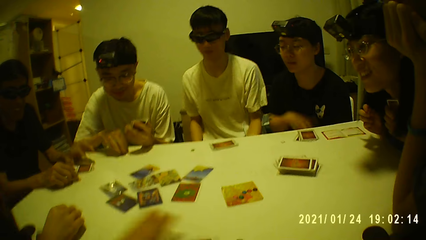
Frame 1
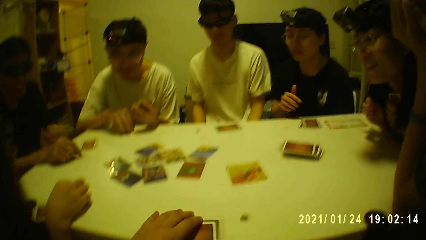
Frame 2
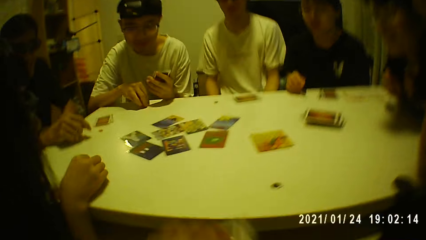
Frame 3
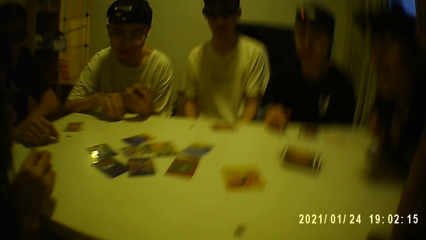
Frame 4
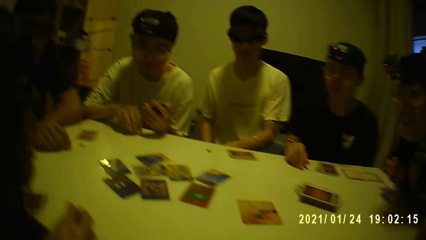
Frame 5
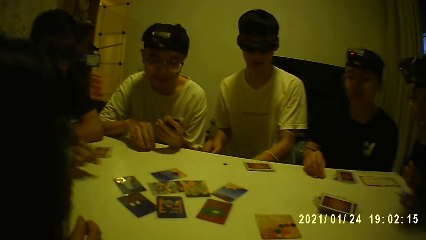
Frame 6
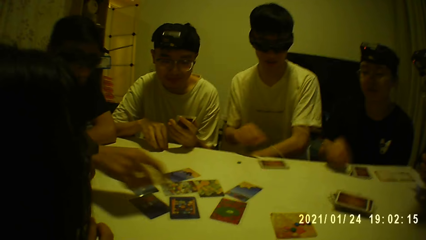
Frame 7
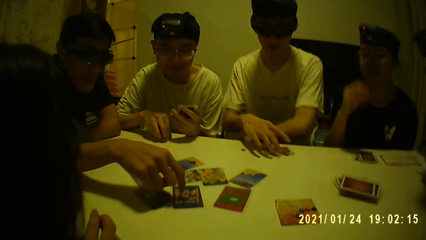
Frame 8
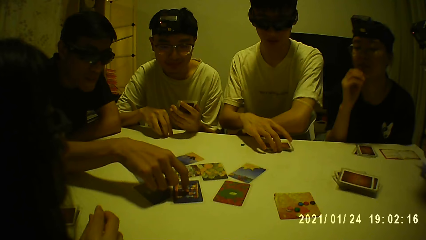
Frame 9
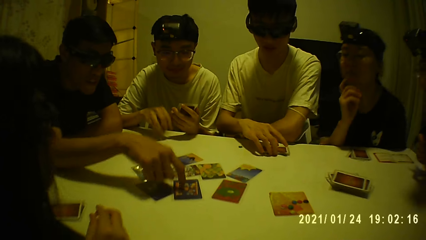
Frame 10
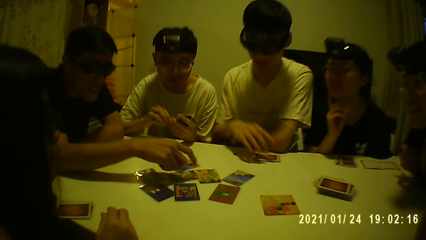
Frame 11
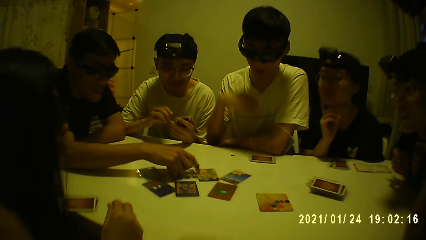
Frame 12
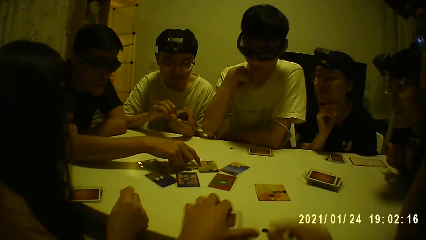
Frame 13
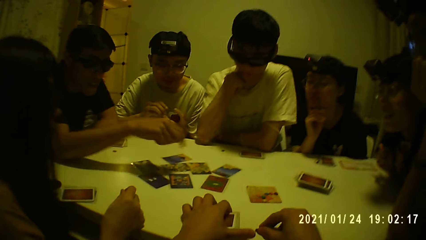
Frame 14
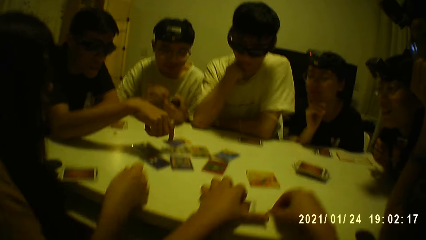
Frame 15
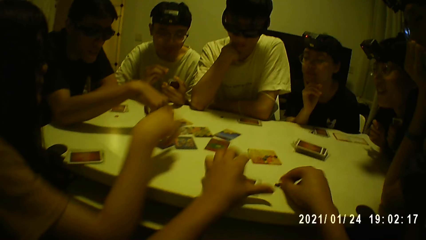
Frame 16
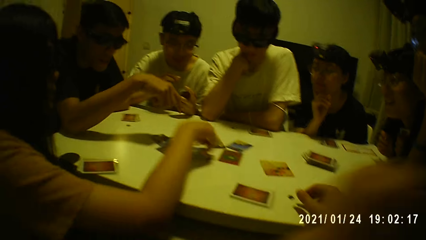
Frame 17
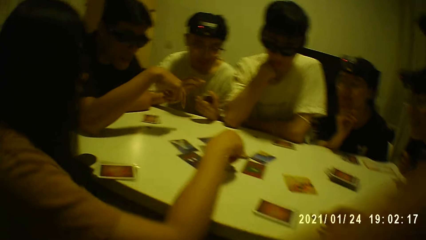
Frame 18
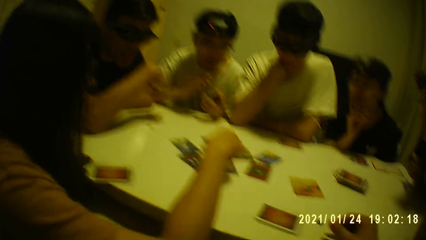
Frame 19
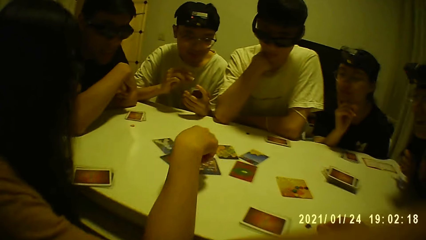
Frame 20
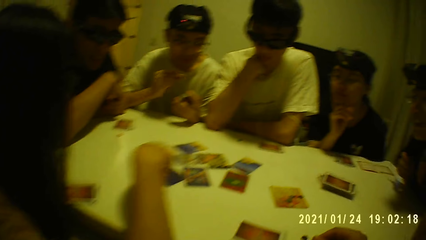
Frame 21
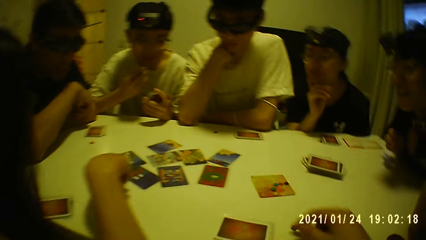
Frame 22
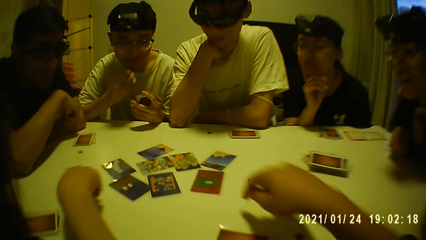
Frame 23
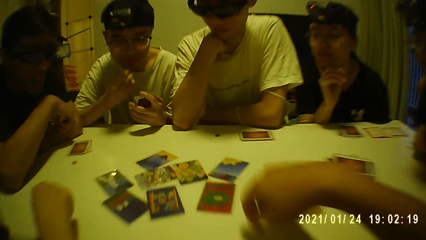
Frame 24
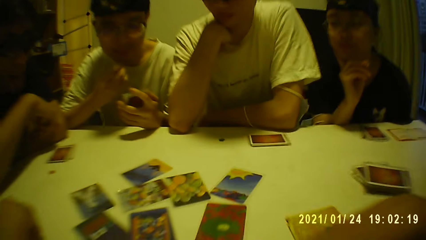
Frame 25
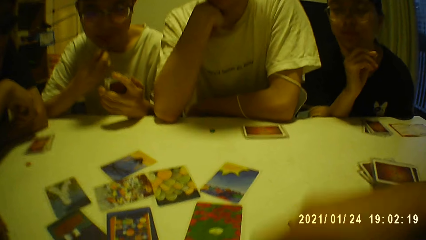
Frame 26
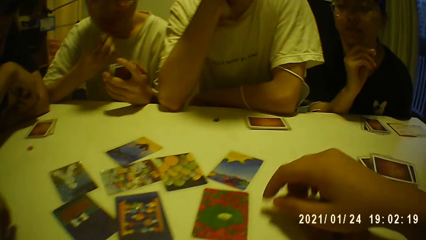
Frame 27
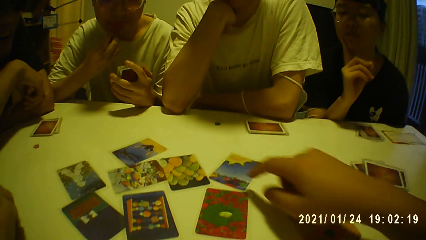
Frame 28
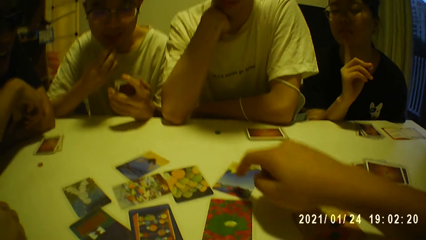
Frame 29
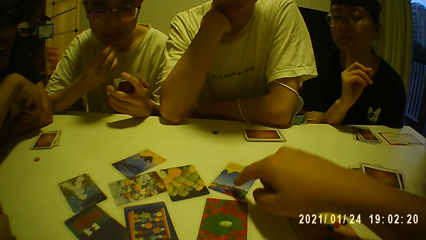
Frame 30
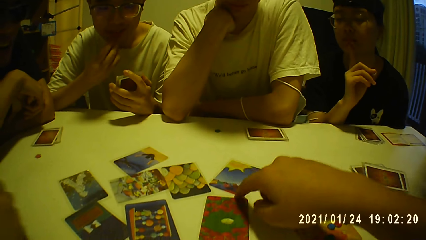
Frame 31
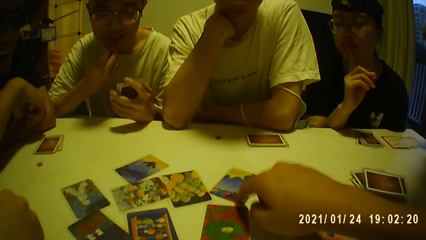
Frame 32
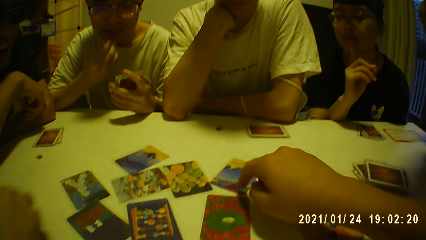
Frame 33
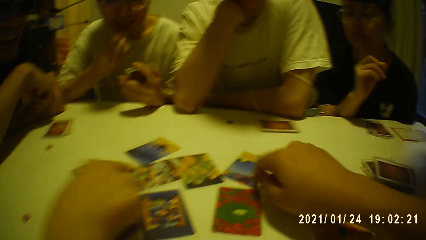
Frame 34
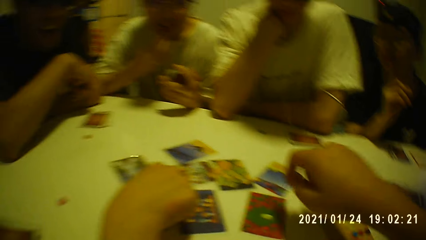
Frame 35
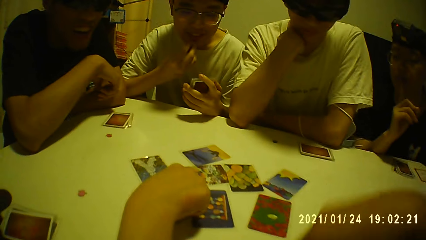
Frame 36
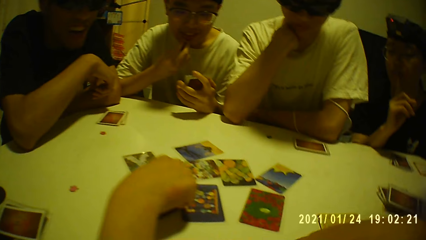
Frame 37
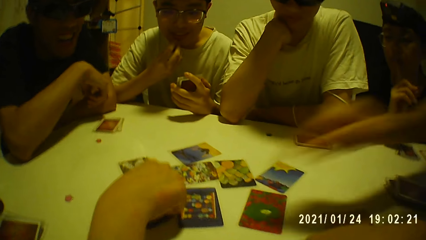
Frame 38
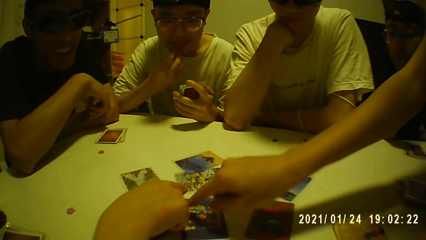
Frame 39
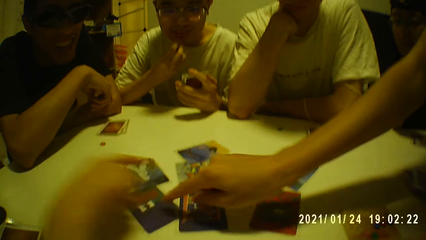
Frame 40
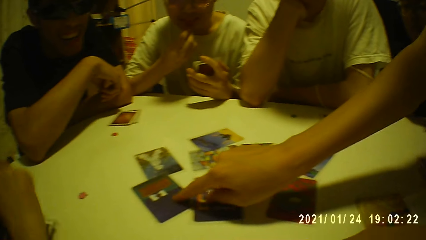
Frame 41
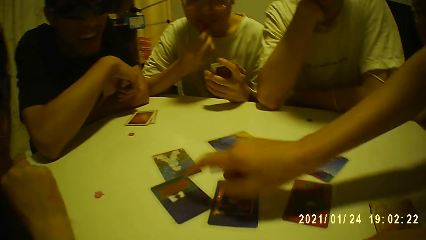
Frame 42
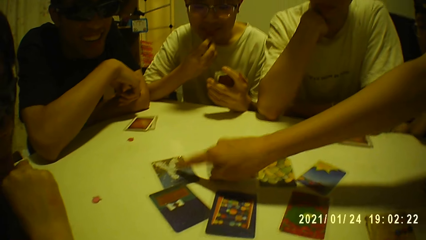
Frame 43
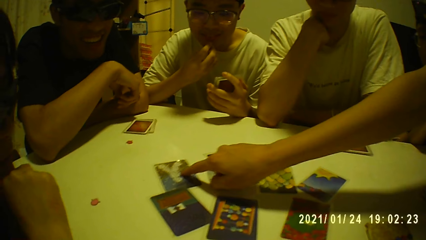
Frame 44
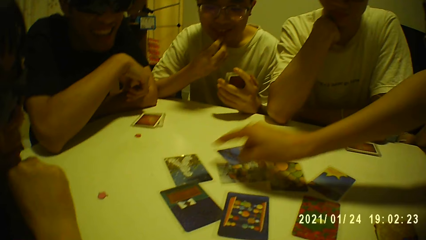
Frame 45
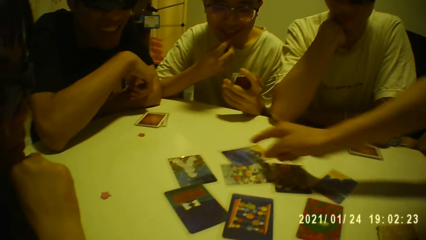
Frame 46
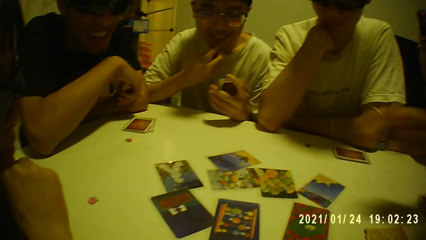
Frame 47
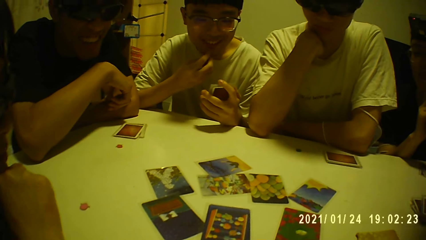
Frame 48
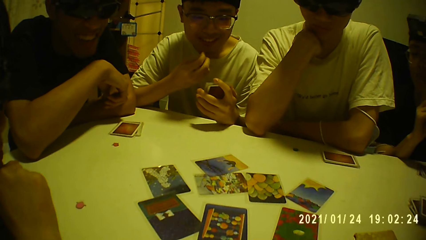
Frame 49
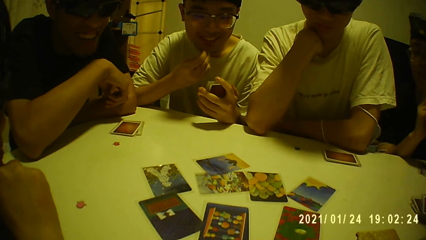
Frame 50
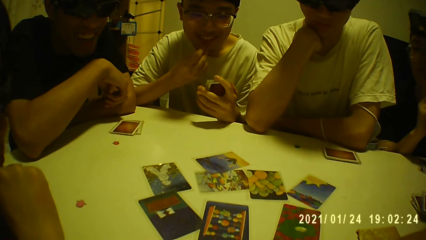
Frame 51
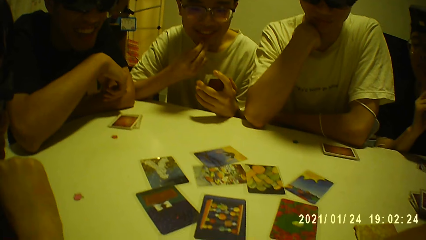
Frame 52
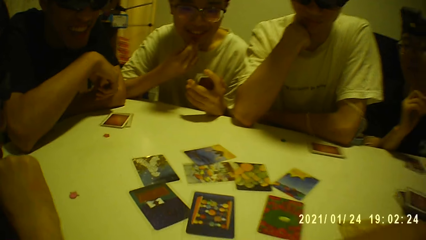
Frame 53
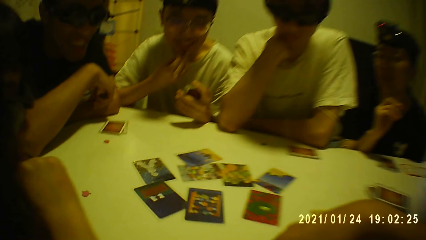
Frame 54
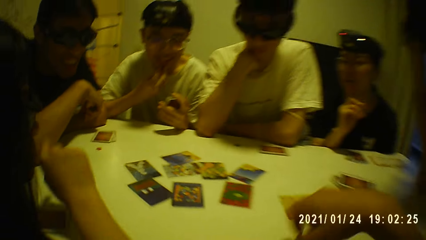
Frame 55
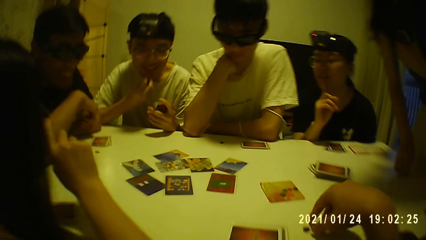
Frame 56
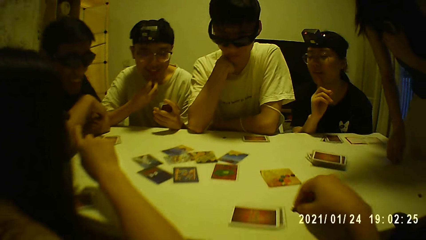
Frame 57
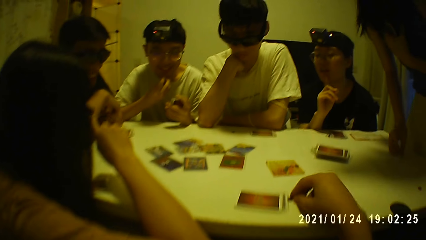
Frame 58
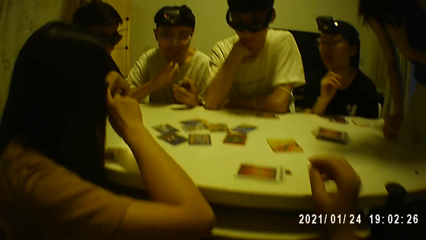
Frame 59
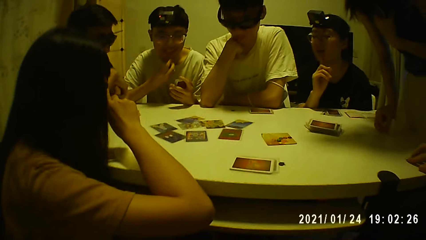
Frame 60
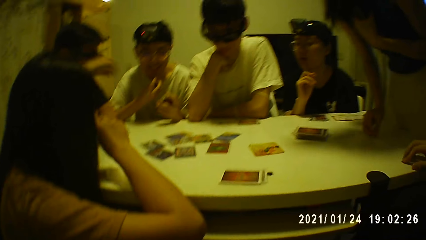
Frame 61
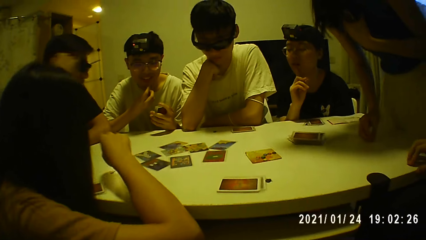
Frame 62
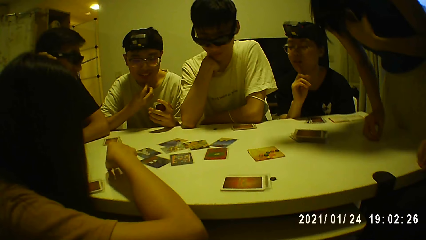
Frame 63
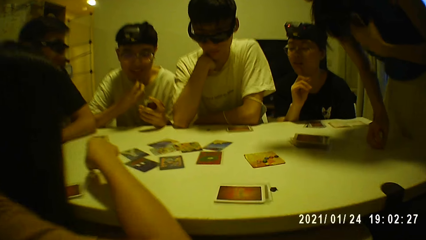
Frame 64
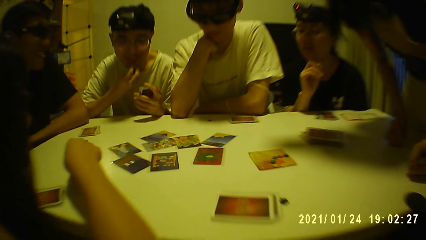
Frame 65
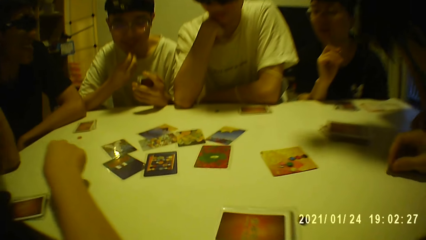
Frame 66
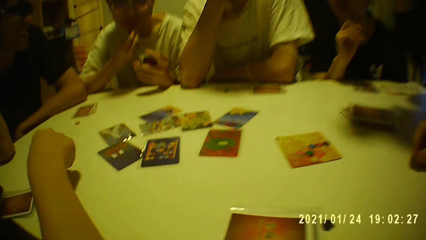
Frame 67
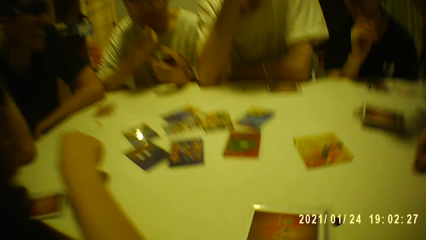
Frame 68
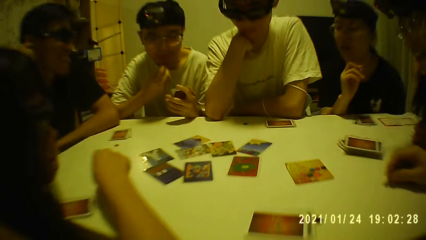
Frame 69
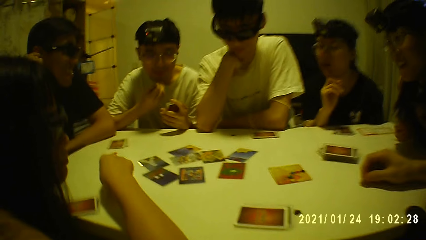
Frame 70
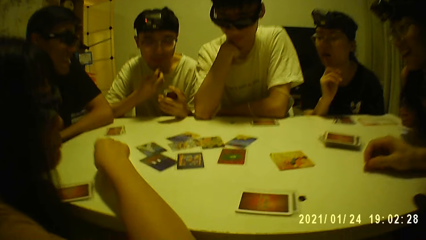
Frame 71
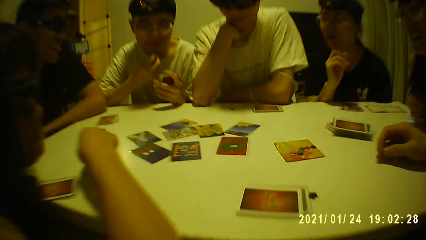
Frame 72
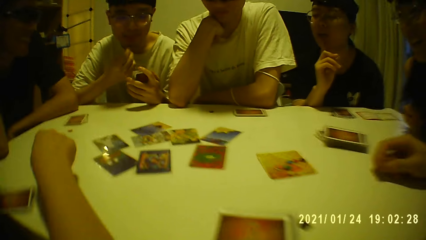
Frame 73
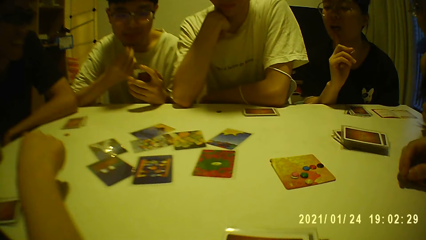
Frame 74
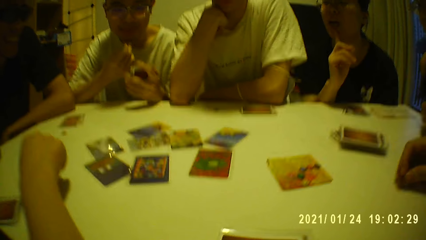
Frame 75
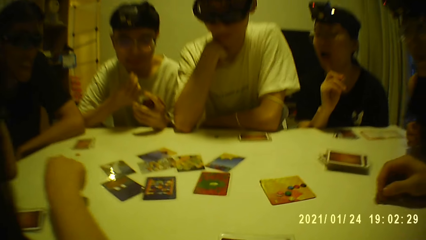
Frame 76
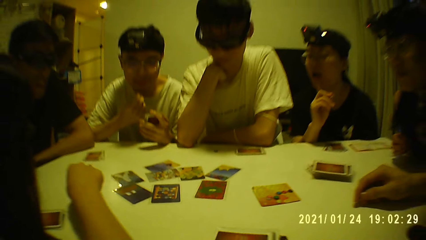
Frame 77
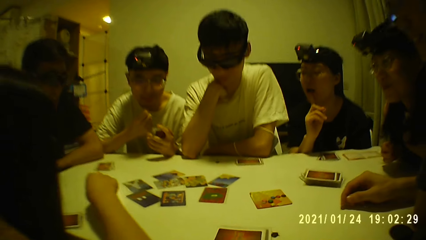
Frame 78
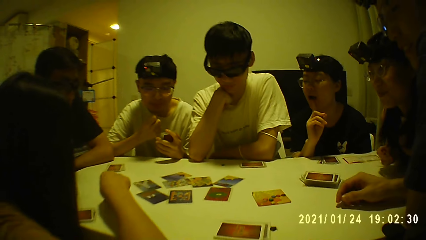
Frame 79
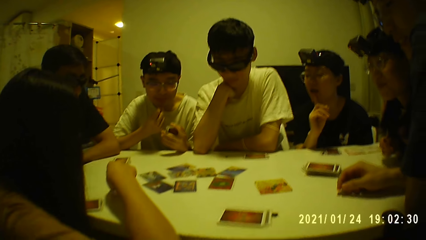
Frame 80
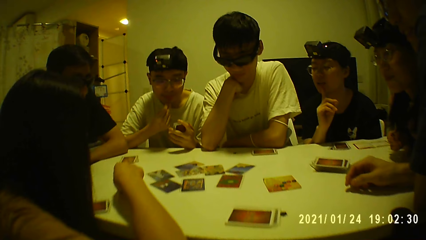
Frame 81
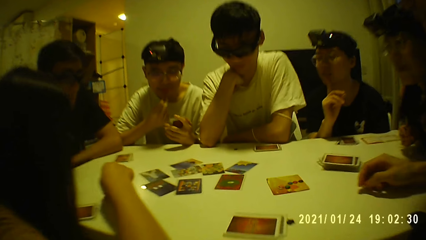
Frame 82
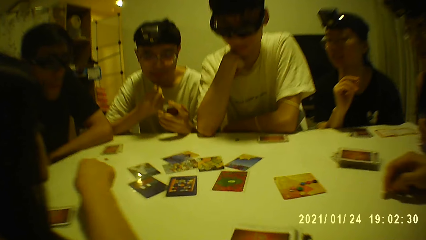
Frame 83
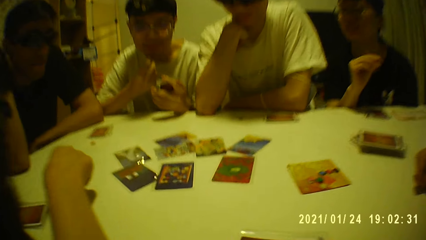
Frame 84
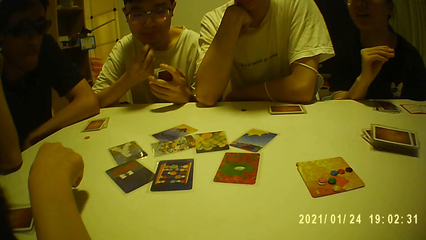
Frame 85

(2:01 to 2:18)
A person points at a card. A man taps his right hand on a card on the table. Another person points at a card. The camera wearer points at a card. He taps a card on the table with his right hand. A woman points to a card on the table with her right hand. Another woman taps the cards on the table with her right hand. The camera wearer swings.
